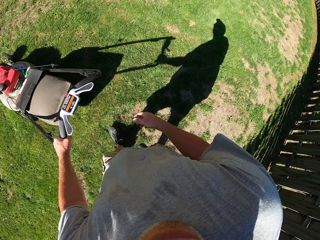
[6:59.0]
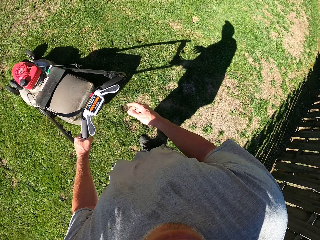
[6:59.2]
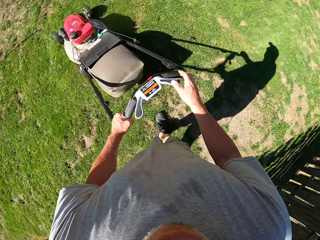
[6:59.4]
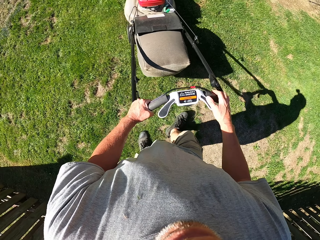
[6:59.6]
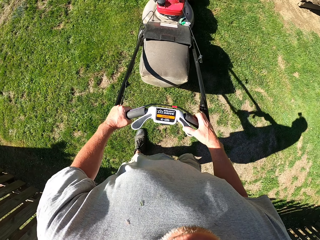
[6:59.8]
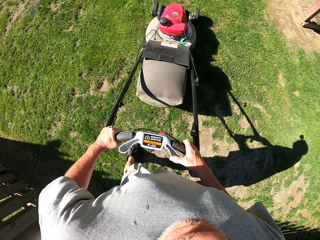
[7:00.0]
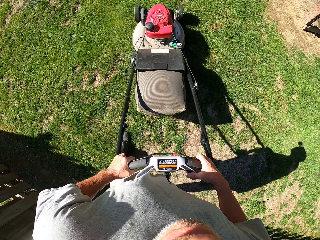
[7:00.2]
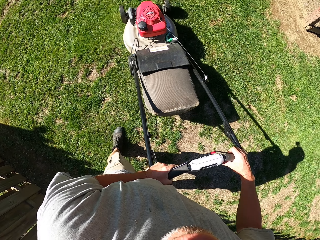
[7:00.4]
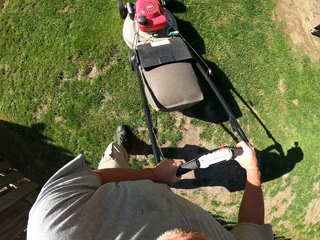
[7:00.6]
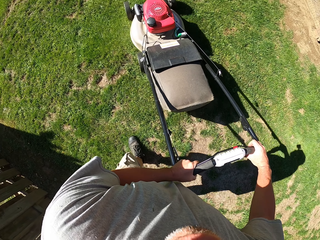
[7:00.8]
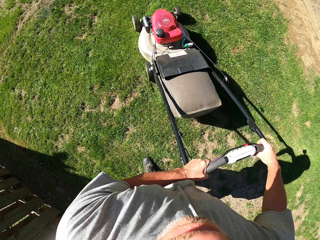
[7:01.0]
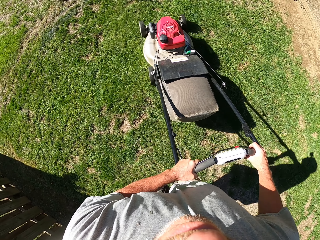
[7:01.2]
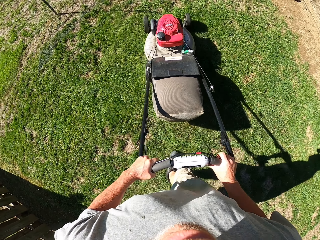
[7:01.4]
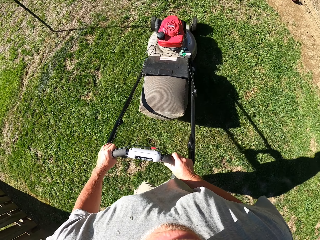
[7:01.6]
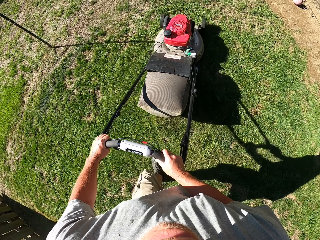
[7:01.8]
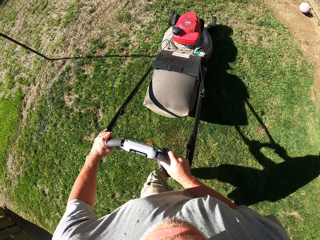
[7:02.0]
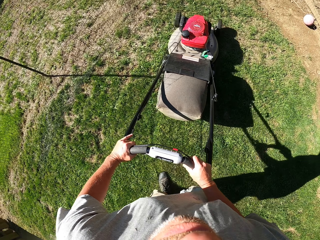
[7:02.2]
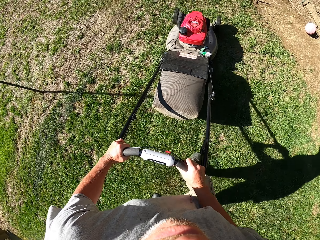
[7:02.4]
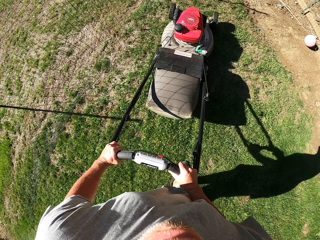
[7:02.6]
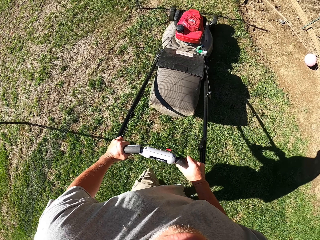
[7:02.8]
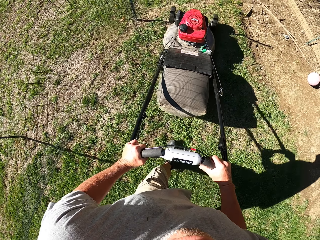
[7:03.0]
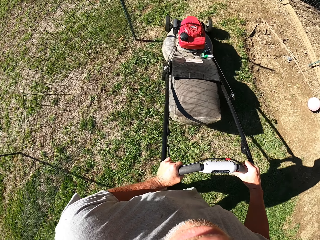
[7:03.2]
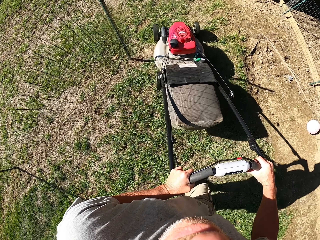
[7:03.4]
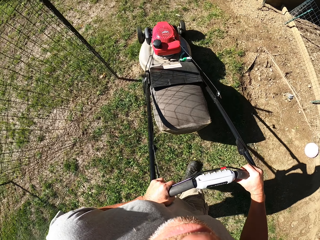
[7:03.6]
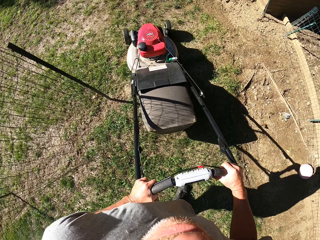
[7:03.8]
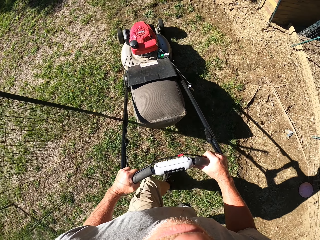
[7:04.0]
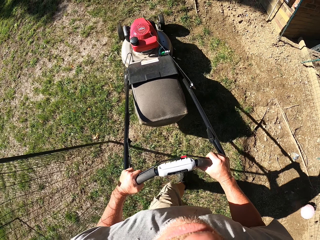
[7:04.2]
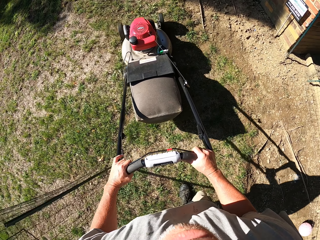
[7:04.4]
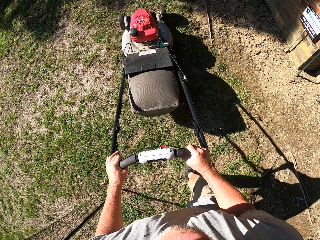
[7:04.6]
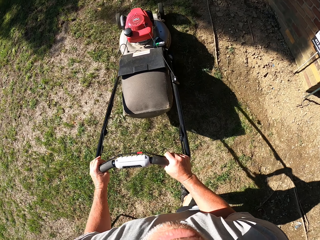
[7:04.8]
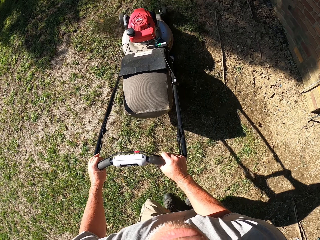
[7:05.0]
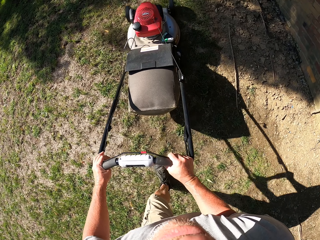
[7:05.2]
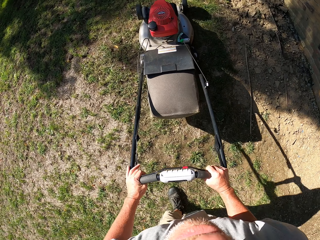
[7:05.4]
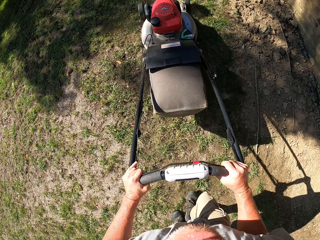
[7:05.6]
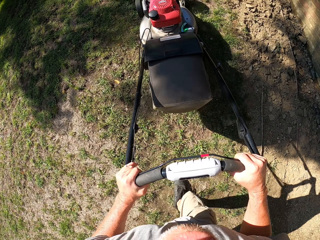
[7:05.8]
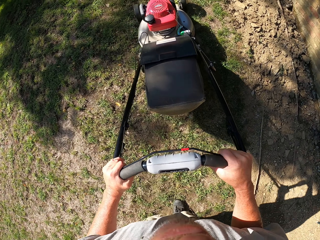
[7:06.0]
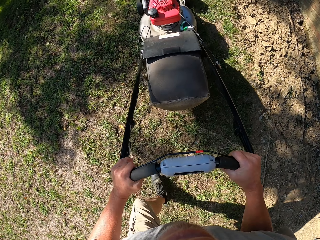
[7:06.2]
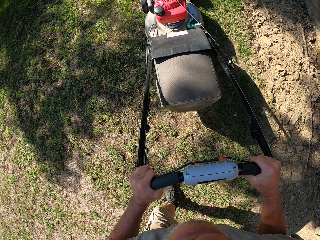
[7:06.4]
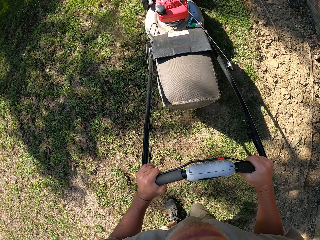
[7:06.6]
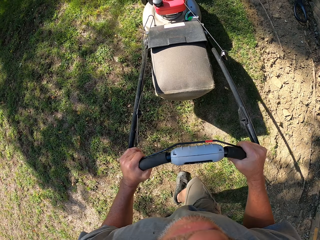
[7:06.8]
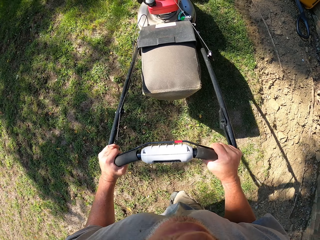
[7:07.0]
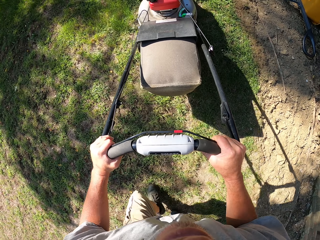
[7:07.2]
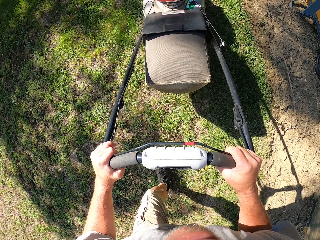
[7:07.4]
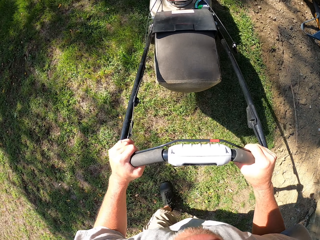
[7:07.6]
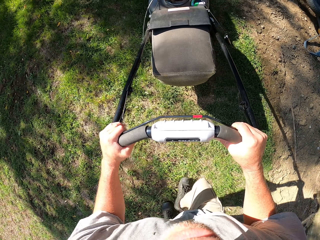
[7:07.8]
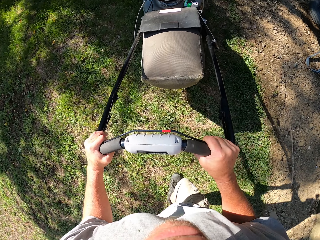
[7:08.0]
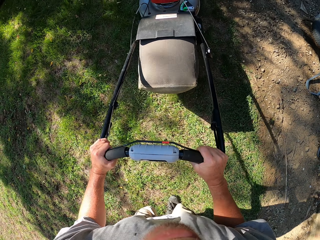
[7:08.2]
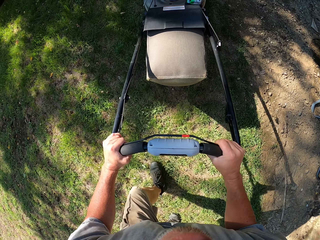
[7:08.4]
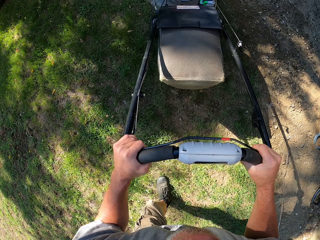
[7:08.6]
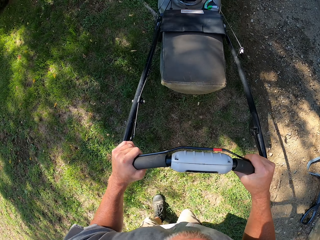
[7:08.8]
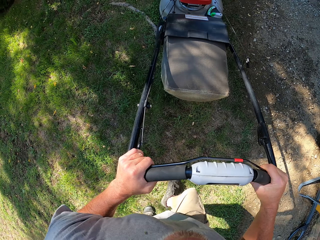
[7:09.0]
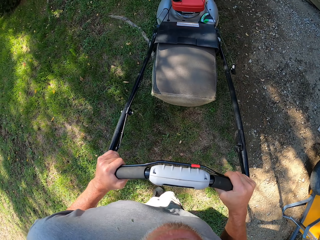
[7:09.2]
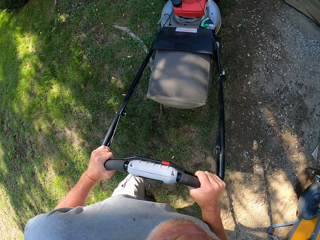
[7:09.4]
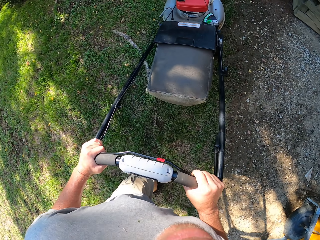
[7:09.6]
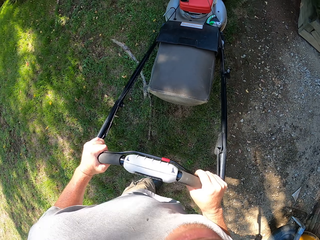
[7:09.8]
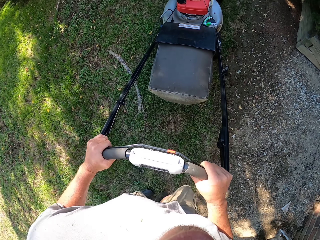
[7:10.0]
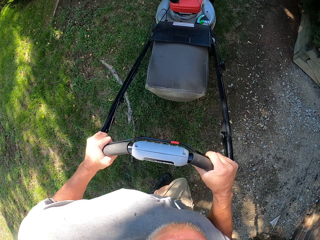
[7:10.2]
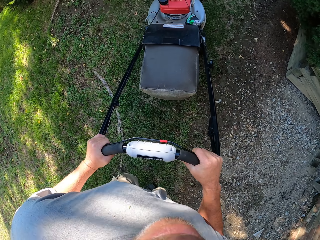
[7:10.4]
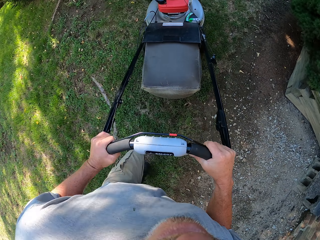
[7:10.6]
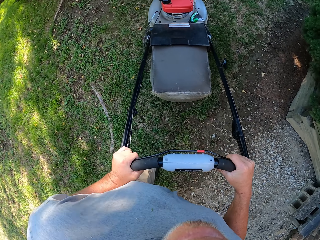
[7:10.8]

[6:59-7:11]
The camera wearer pulls the lawn mower backwards. They push the lawn mower forward.

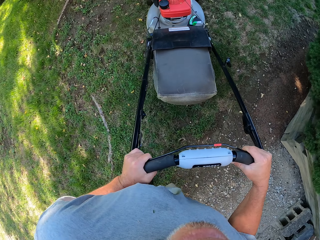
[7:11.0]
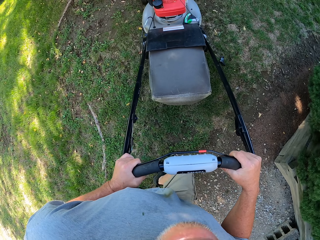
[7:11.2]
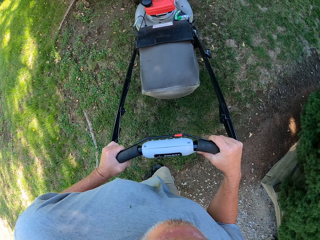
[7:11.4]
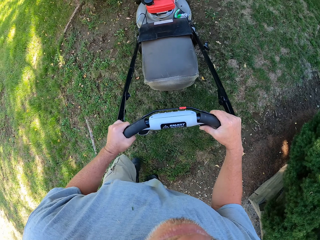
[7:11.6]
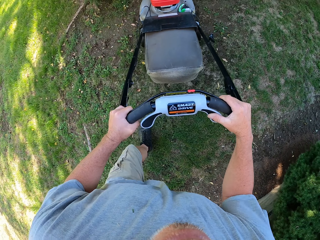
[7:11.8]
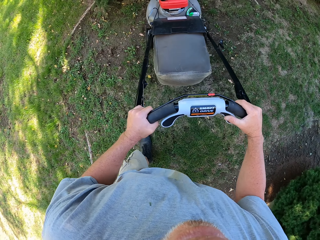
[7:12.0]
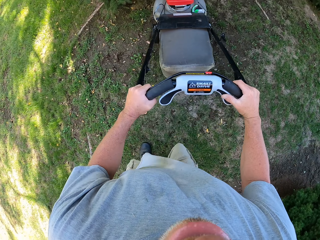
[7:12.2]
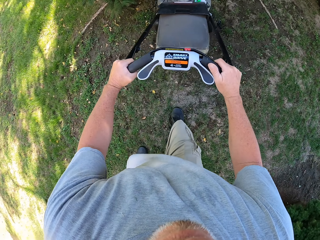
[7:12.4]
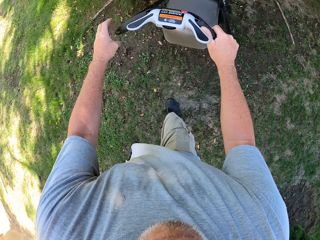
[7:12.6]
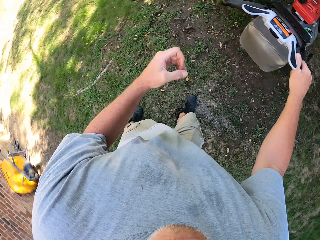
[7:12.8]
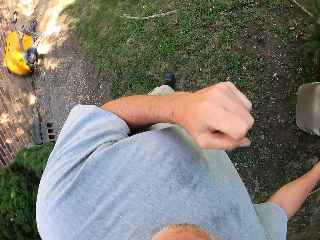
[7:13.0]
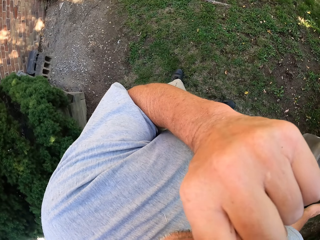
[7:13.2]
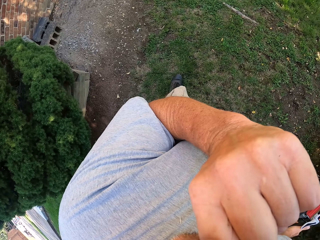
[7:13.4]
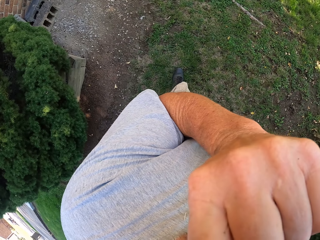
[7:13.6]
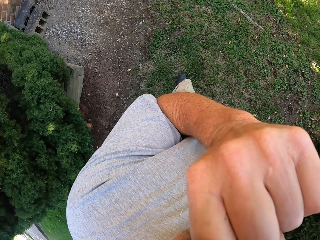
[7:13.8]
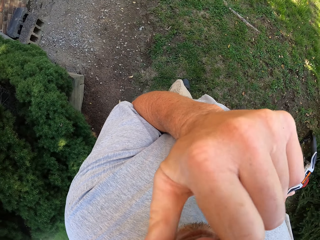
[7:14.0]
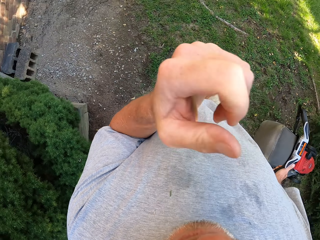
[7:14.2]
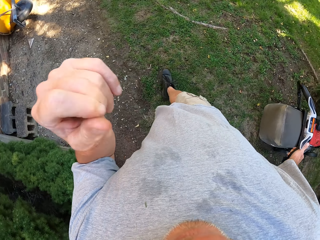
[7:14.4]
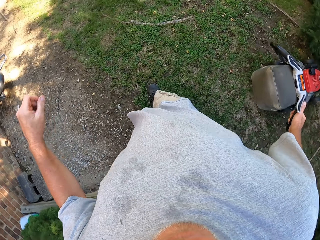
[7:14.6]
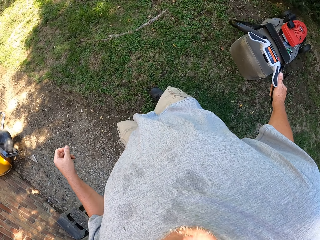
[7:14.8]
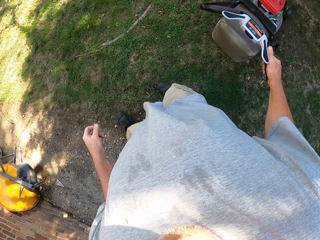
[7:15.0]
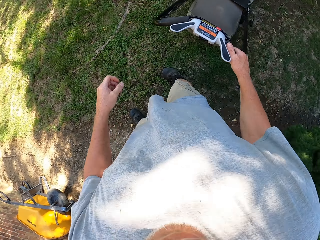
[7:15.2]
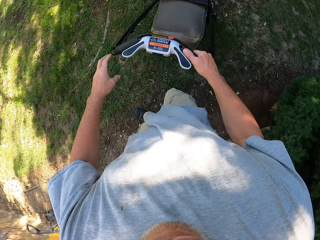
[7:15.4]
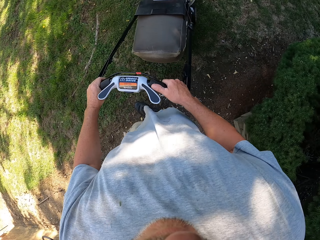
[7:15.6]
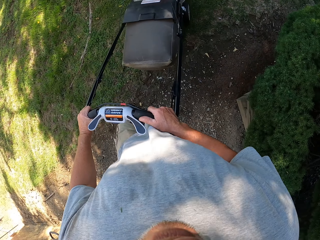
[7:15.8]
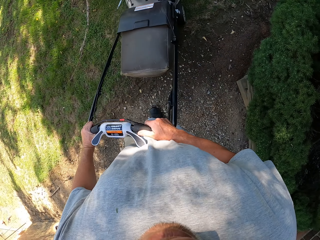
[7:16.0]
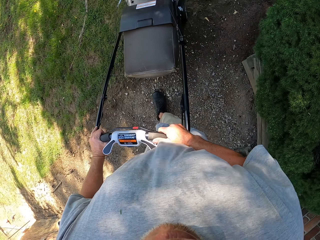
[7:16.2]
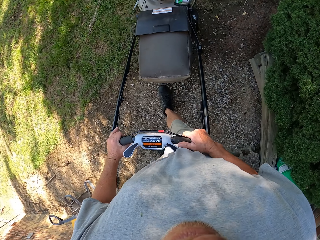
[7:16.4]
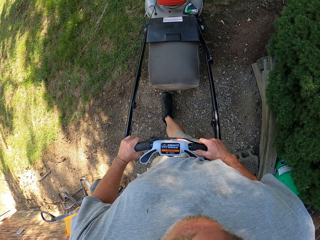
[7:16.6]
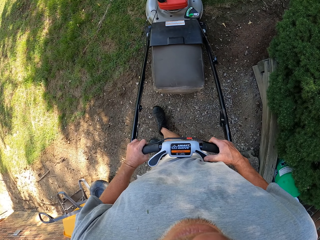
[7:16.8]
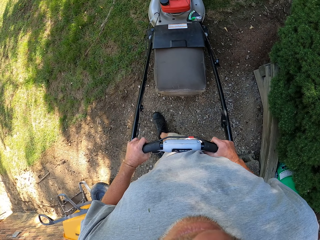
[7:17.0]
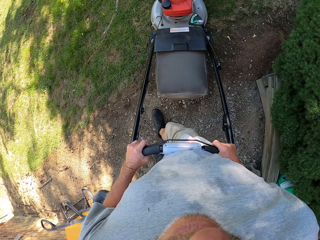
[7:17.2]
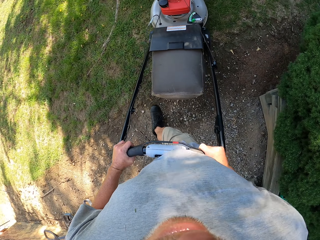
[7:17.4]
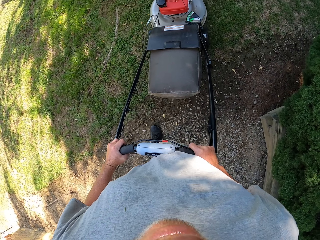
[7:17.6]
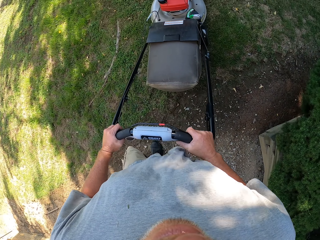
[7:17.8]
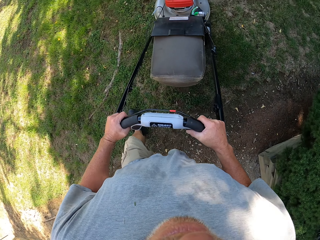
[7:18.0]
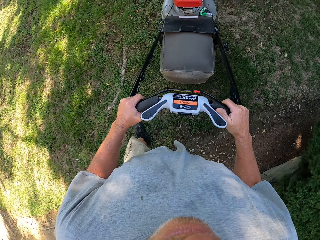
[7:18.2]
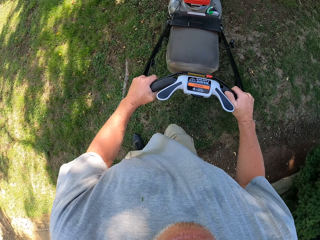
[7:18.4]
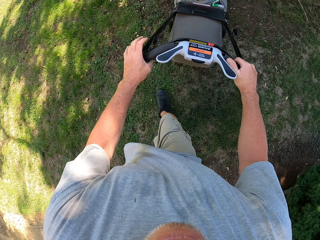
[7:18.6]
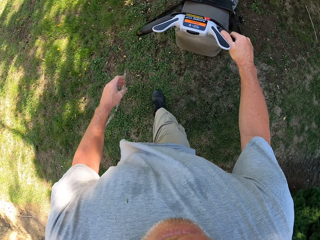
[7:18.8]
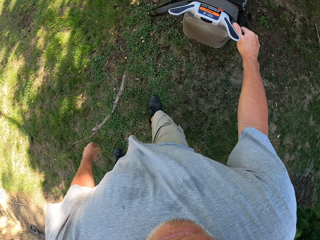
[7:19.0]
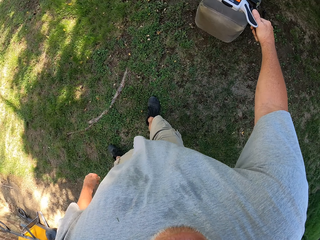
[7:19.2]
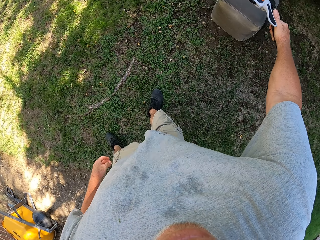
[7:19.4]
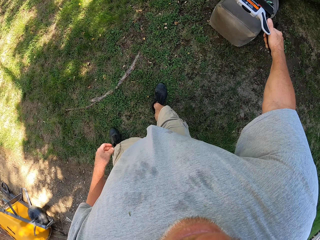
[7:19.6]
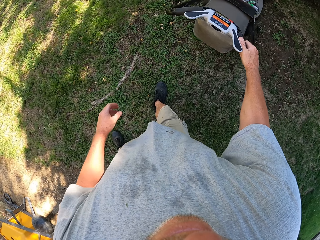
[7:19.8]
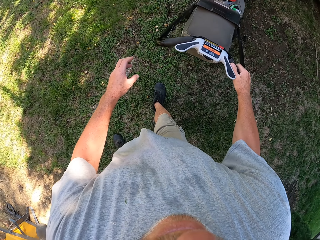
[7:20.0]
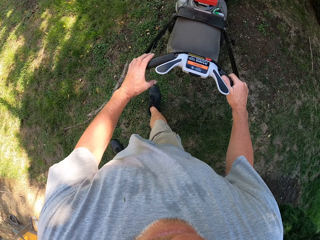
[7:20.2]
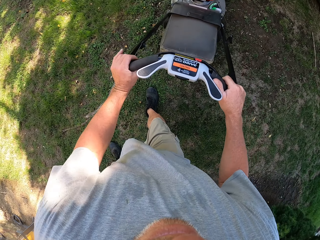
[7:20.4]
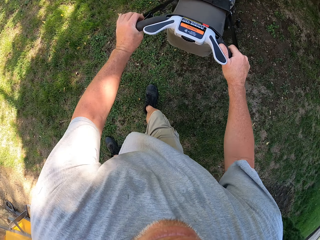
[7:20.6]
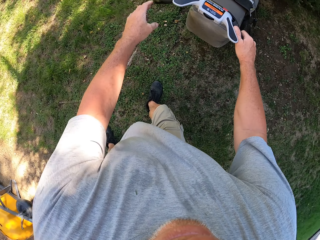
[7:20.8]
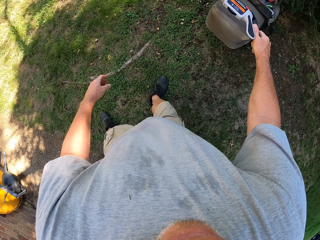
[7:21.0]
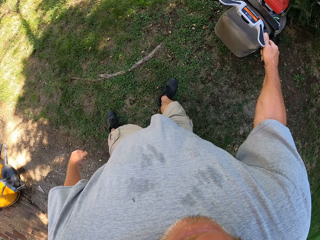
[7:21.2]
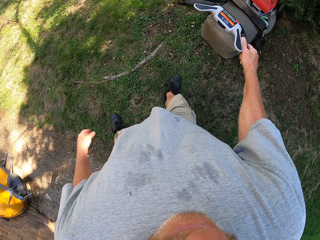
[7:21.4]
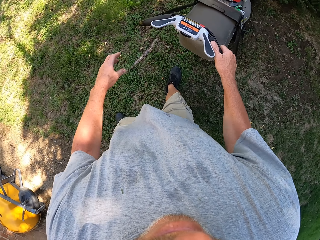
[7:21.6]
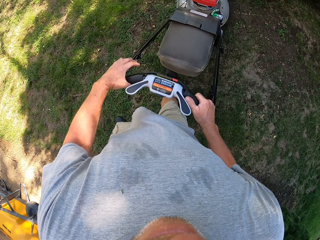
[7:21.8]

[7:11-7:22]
The camera wearer raises the left hand towards something. They pull the lawn mower backwards. They withdraw the left hand from something. They cut the grass with the lawn mower. They push the lawn mower forward, pull the lawn mower backwards and push the lawn mower forward.
